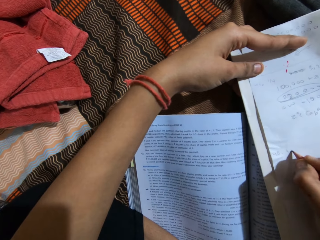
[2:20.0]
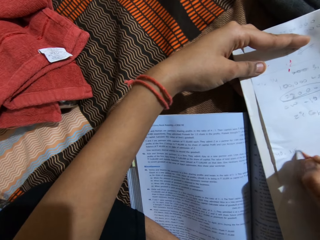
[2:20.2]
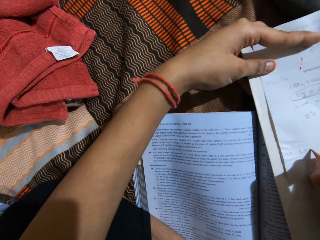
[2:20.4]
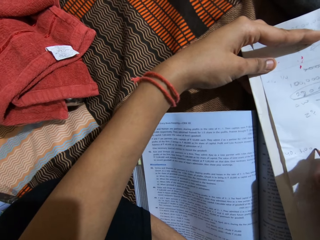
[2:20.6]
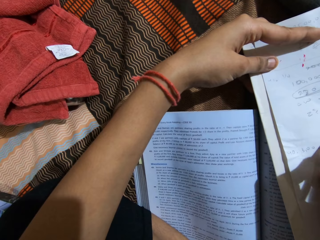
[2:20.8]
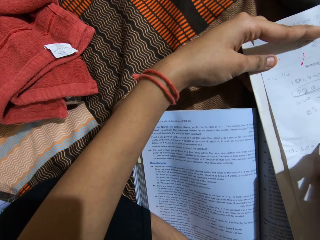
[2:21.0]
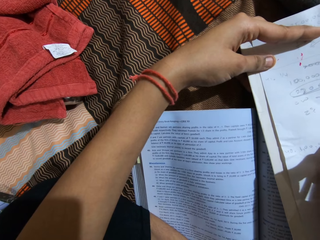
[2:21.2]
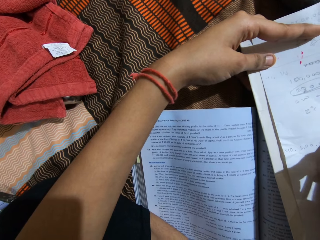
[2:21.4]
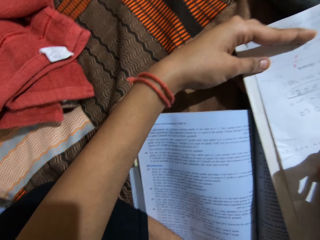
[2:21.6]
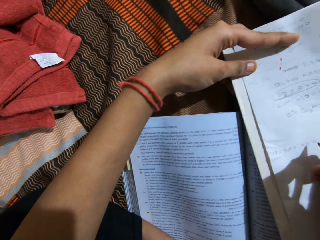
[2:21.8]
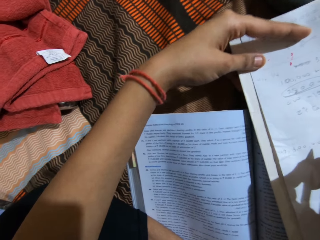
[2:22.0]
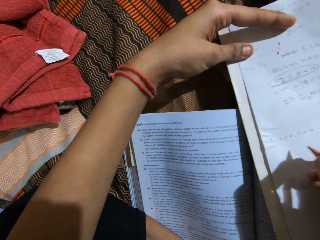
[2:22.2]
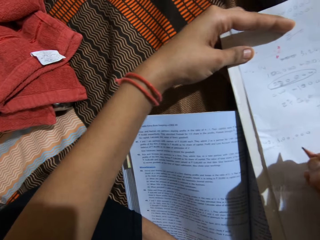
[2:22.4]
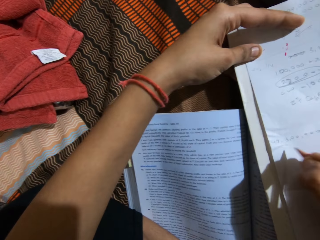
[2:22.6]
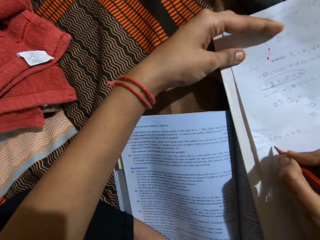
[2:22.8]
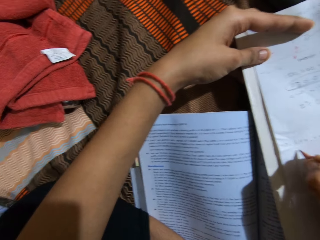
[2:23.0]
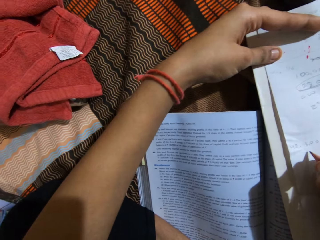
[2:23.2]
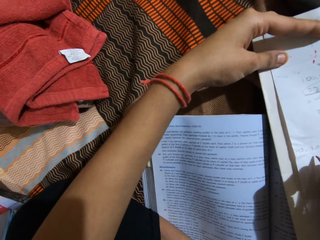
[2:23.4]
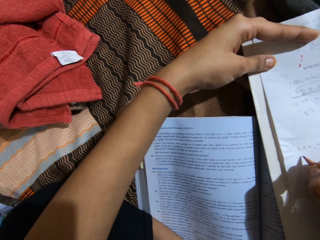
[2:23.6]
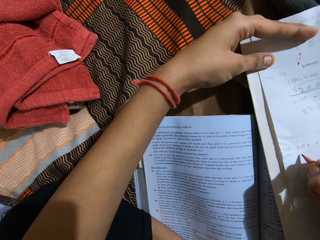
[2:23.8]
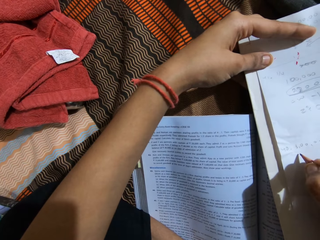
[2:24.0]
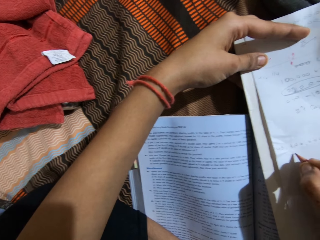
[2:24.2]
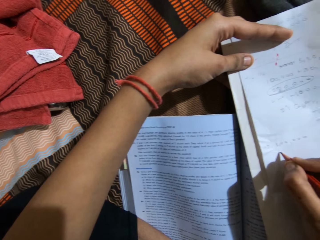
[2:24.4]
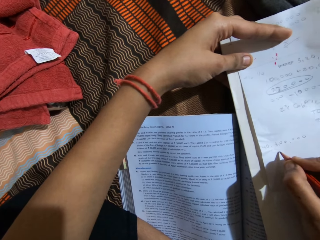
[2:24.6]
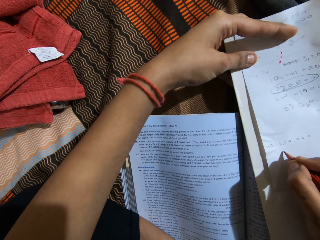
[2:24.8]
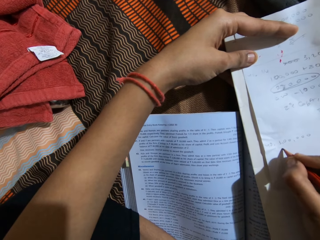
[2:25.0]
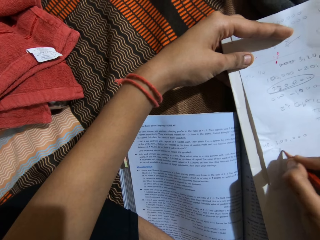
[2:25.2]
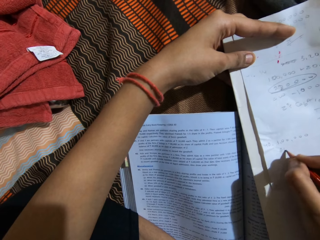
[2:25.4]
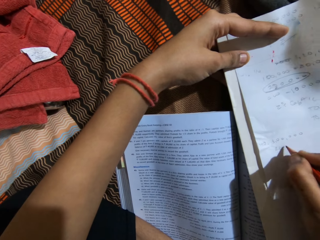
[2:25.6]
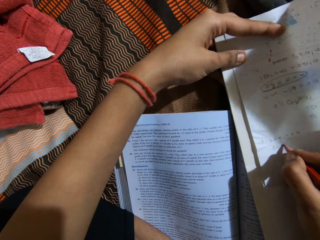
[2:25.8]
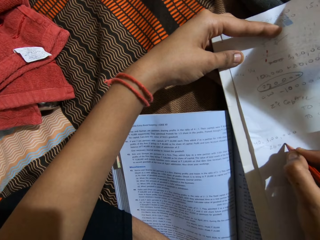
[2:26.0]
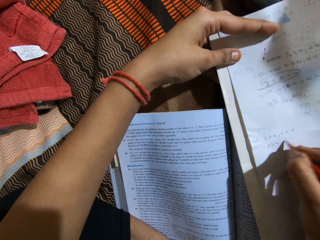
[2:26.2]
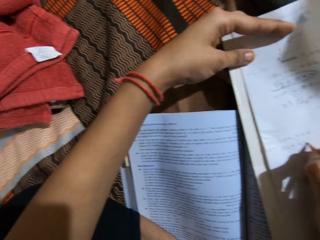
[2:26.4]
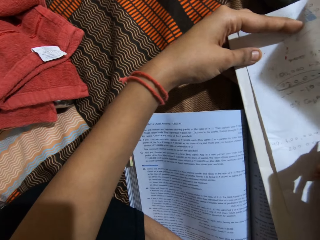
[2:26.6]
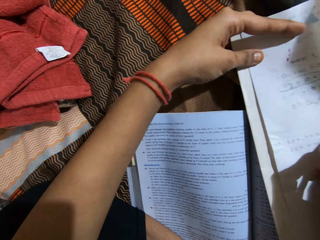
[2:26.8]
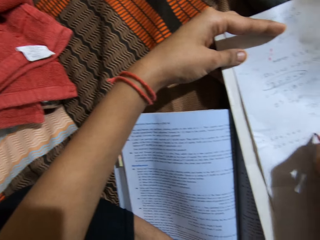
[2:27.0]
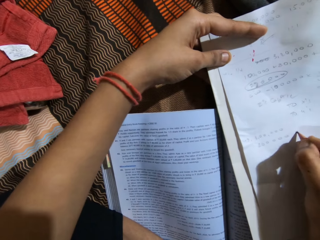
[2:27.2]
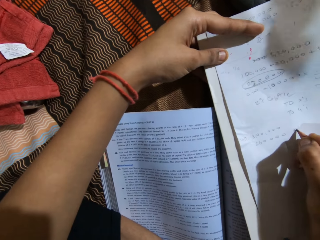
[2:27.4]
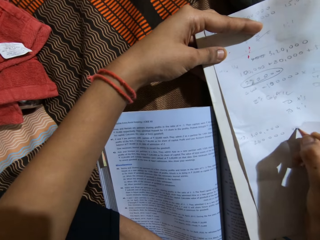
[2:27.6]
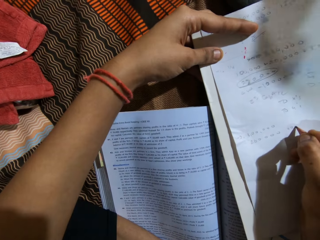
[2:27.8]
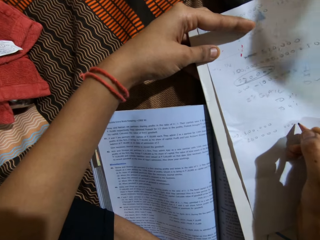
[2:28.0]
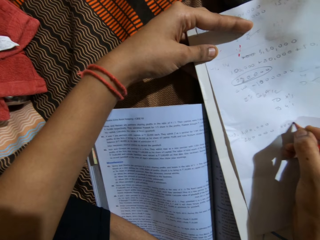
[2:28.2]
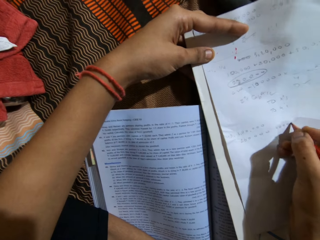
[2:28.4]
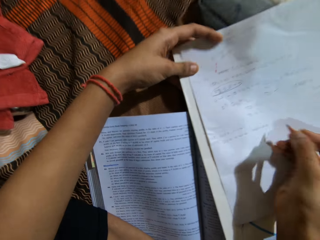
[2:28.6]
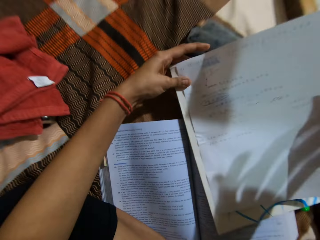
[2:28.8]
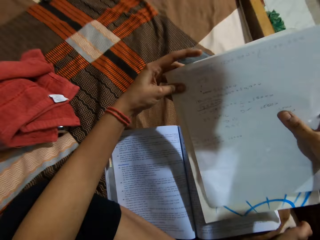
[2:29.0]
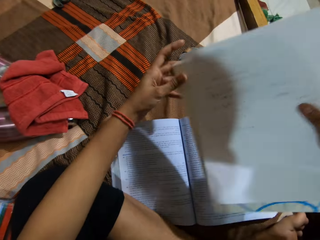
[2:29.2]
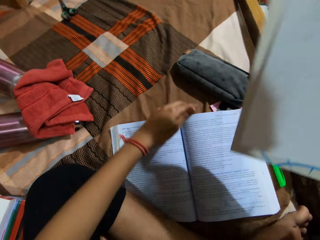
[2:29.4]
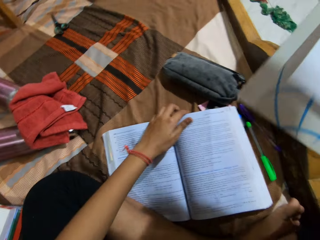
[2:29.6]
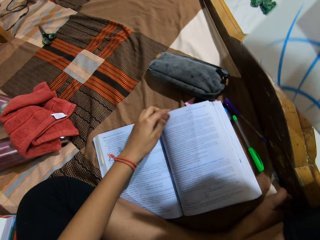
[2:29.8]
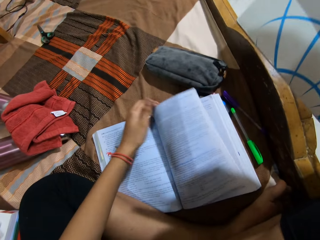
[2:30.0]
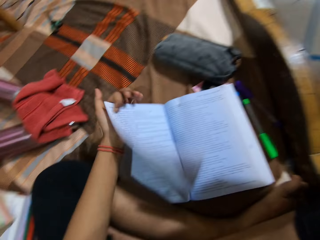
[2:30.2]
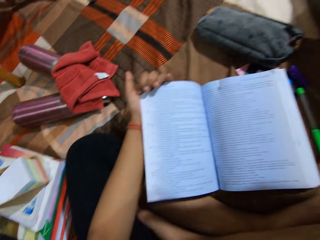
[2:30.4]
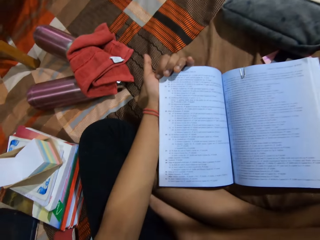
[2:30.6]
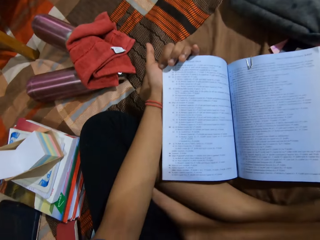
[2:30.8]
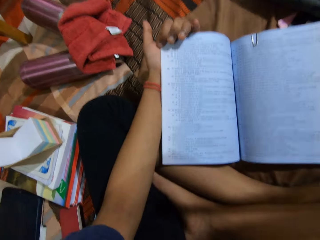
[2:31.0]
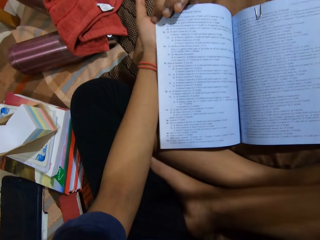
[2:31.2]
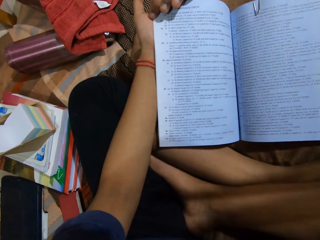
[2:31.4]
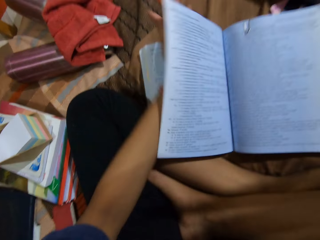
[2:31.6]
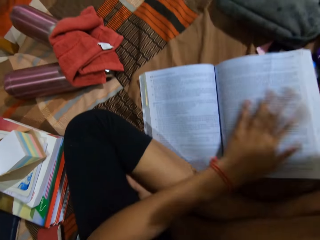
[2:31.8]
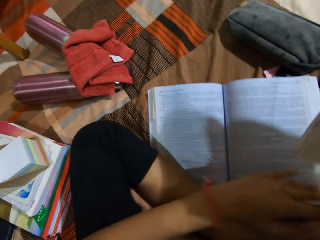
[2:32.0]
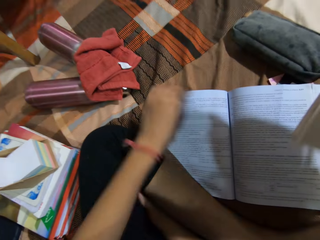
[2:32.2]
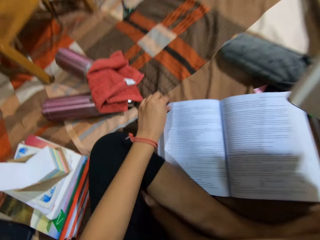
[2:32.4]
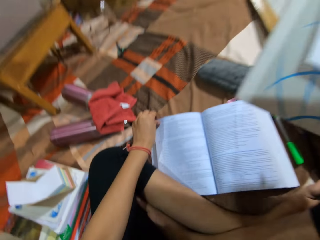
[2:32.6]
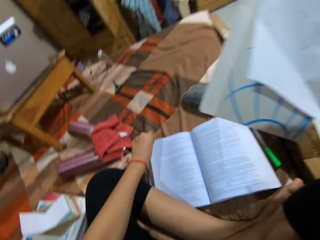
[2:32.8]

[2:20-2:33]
The camera wearer writes on a piece of paper with a pencil. They look at a book on a bed. They write on the piece of paper with the pencil. They look at the book on the bed. They write on the piece of paper with the pencil. They pick up the piece of paper from the book on the bed. They turn a page of the book with a hand.

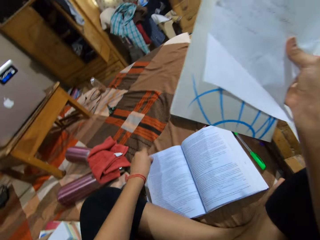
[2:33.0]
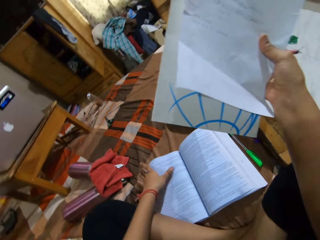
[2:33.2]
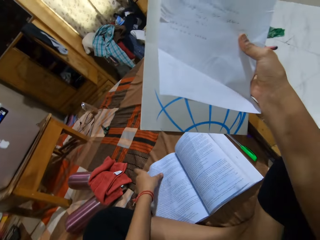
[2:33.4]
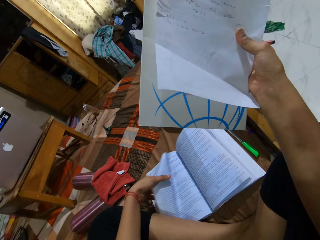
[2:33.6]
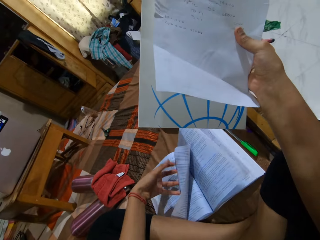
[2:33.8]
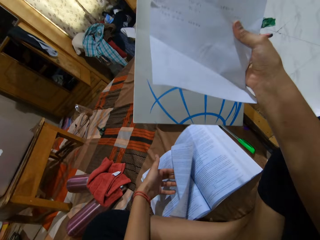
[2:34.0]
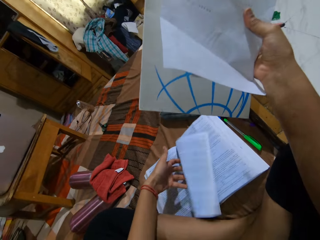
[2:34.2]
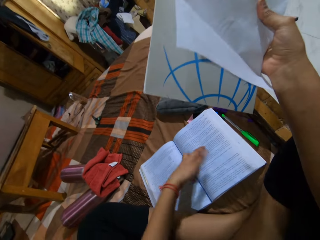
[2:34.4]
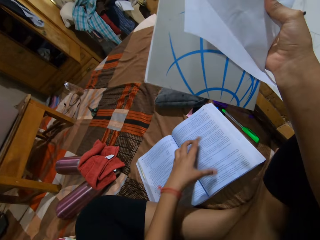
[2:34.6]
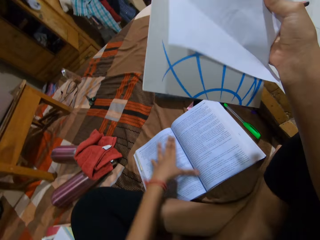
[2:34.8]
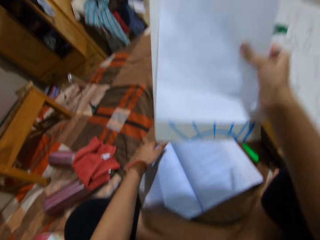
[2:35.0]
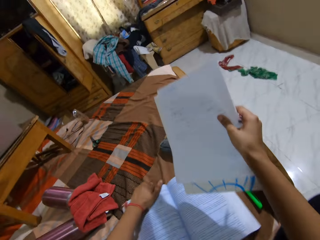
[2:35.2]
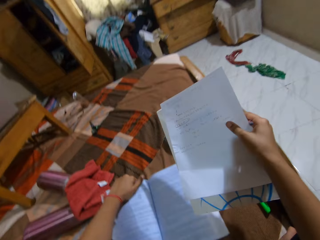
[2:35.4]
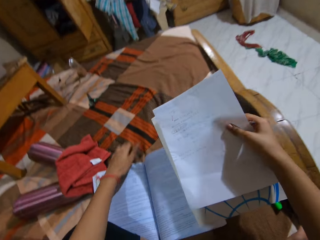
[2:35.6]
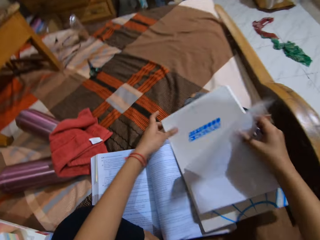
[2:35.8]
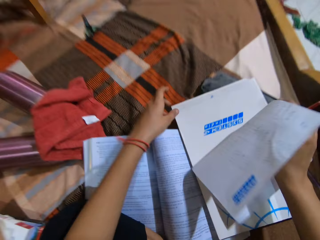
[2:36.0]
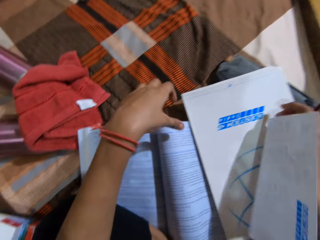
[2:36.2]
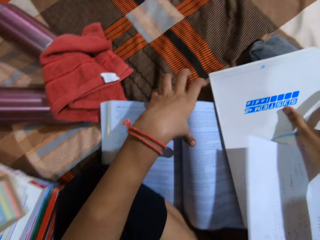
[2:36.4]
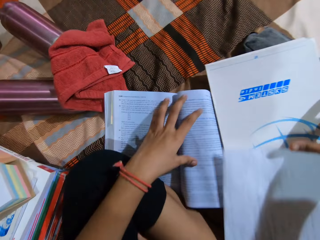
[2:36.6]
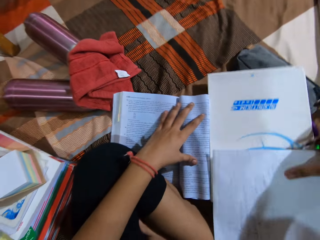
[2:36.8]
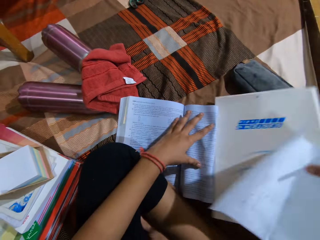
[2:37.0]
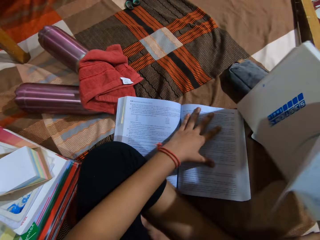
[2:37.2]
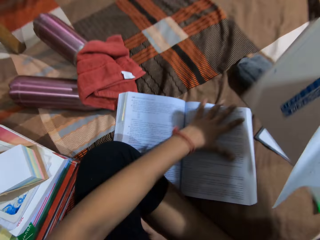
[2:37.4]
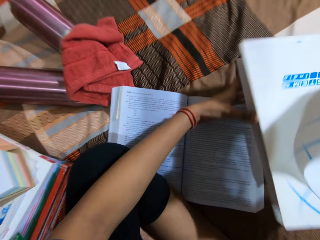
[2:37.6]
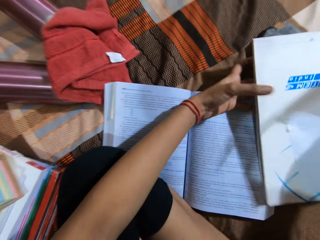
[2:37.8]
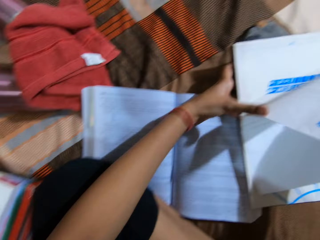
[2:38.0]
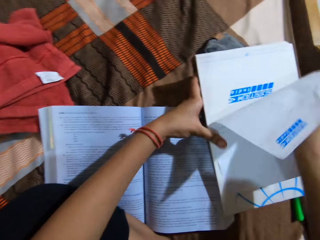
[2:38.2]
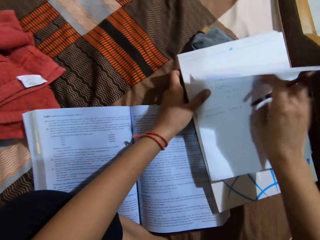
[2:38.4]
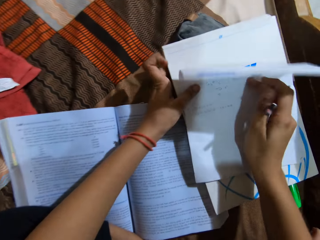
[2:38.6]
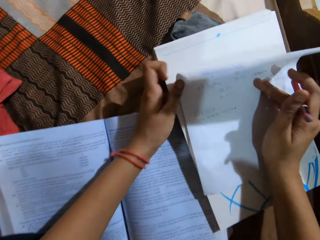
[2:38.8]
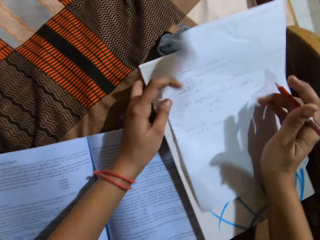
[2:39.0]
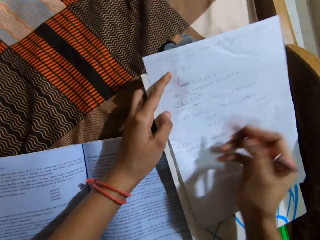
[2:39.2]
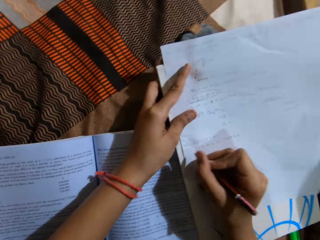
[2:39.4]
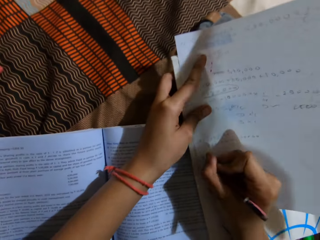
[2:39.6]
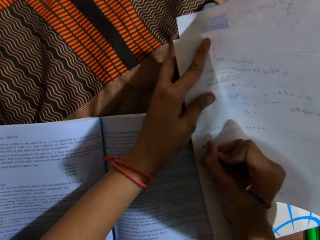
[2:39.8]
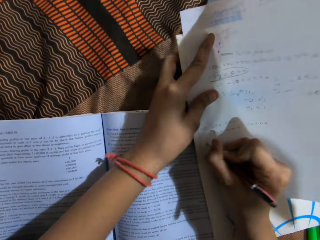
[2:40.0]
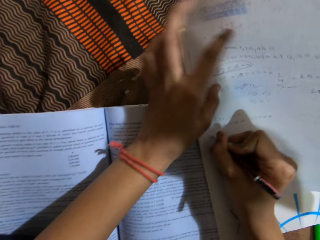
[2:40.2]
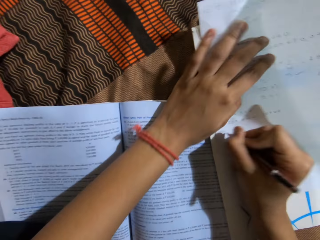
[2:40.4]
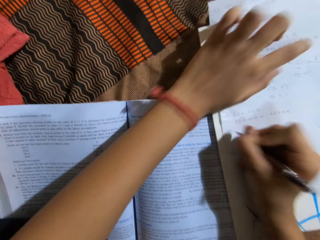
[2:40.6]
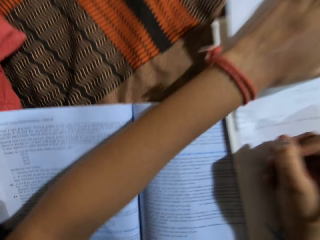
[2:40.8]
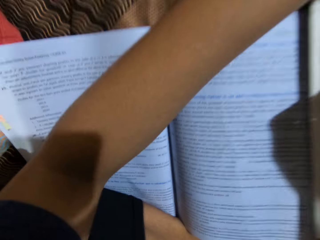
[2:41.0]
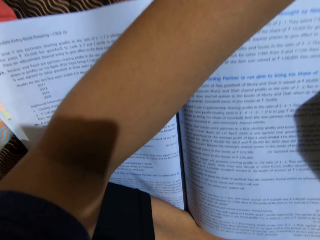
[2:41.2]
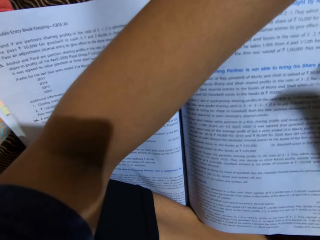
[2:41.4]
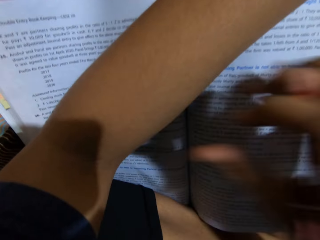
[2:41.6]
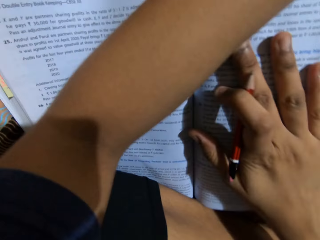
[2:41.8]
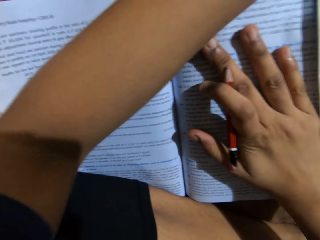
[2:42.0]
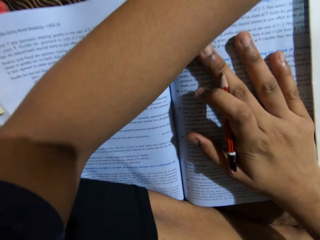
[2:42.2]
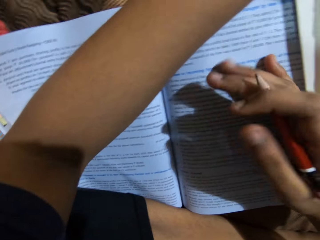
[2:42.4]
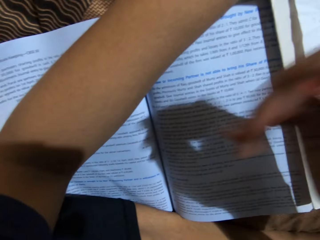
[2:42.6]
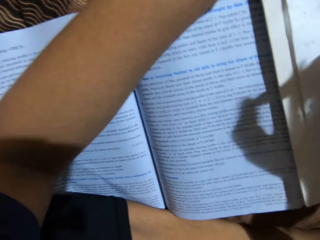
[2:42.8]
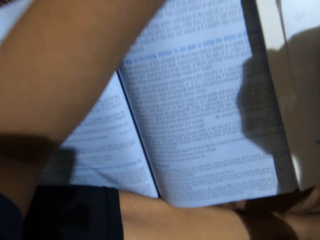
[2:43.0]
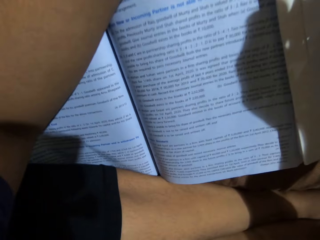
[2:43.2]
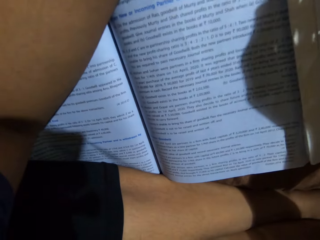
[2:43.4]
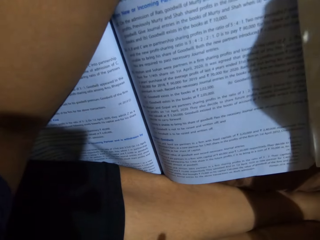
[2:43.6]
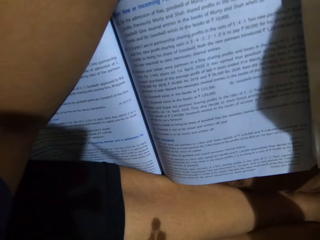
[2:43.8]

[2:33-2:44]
The camera wearer holds up a piece of paper with a hand. They turn a page of a book with a hand. They move the book on a bed with a hand. They put down the piece of paper on the book. They write on the piece of paper with a pencil. They hold the book with a hand.
